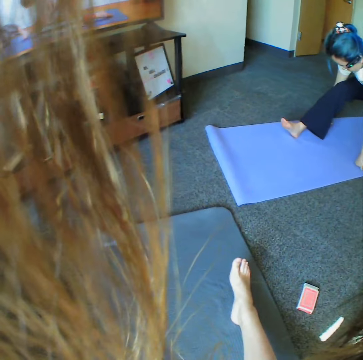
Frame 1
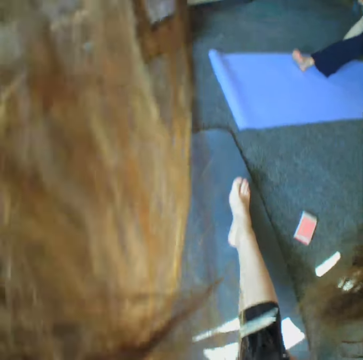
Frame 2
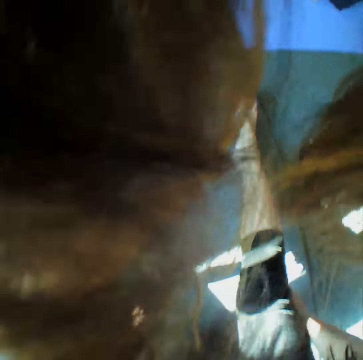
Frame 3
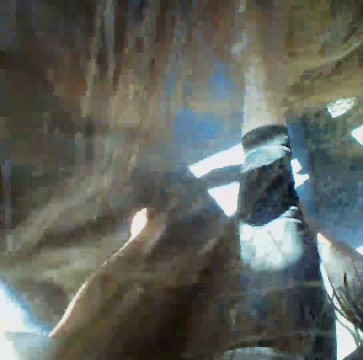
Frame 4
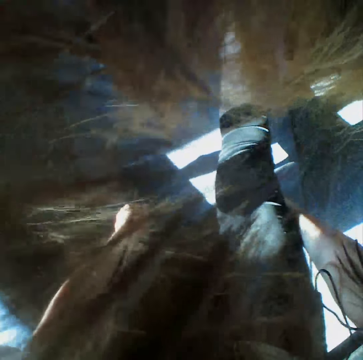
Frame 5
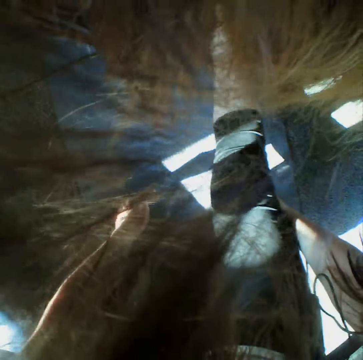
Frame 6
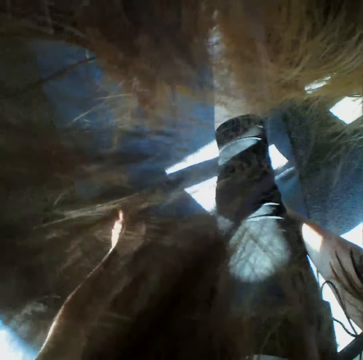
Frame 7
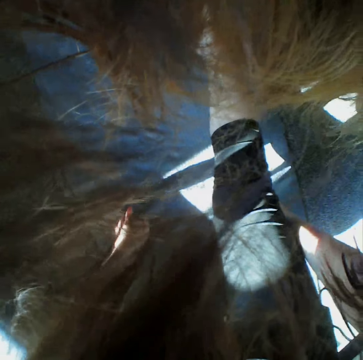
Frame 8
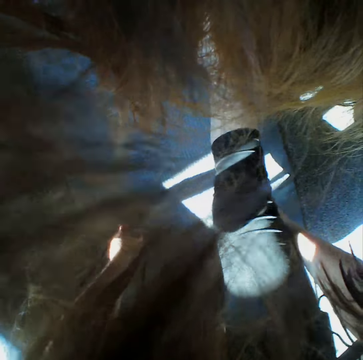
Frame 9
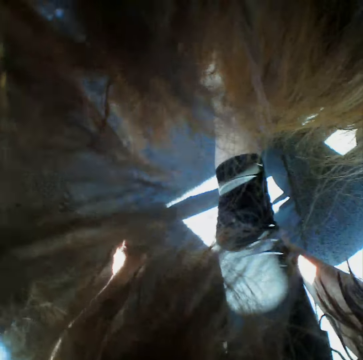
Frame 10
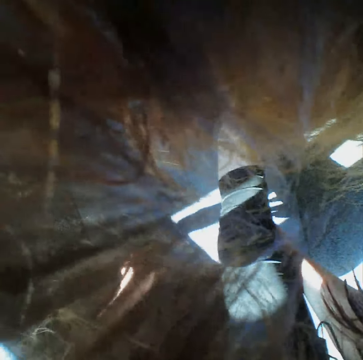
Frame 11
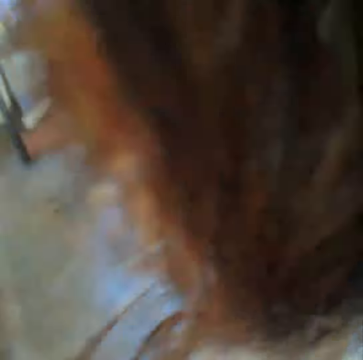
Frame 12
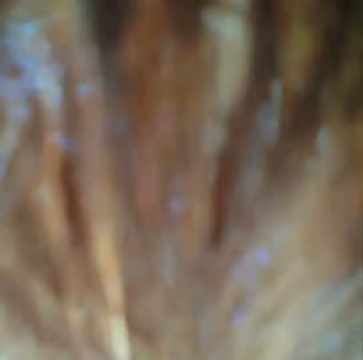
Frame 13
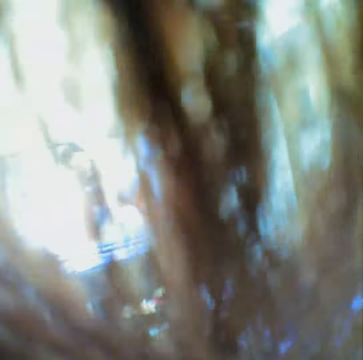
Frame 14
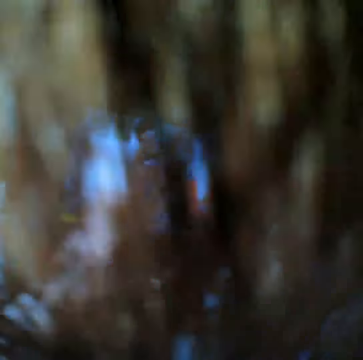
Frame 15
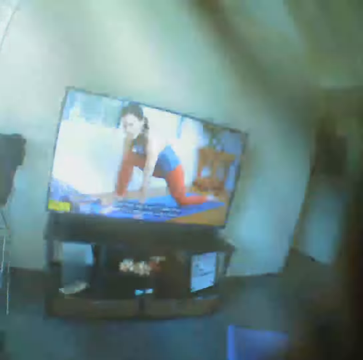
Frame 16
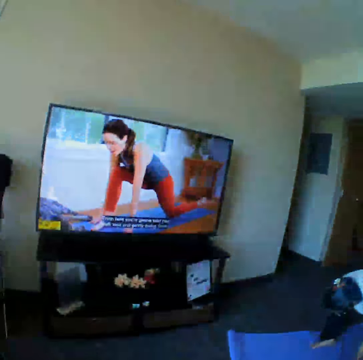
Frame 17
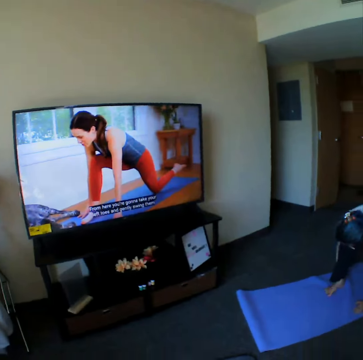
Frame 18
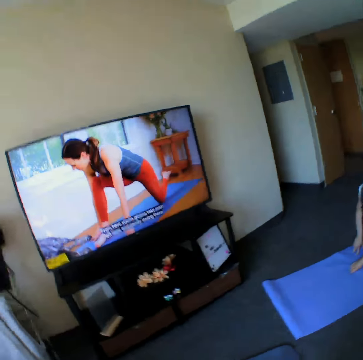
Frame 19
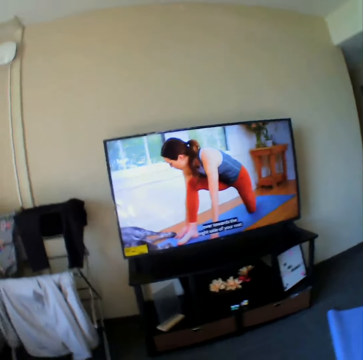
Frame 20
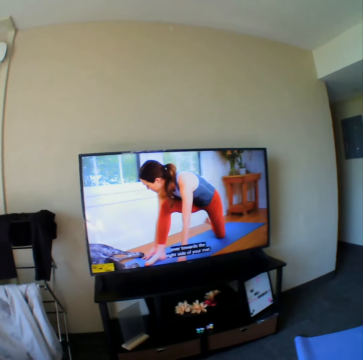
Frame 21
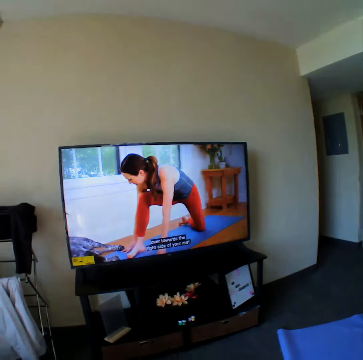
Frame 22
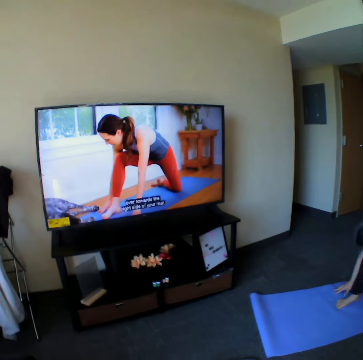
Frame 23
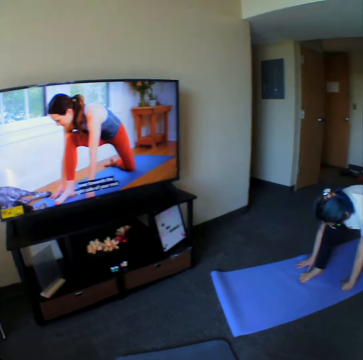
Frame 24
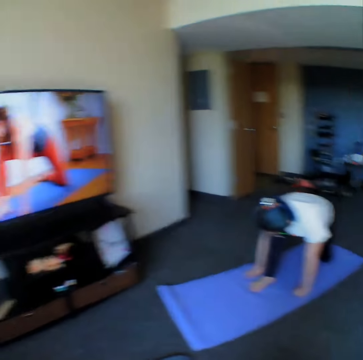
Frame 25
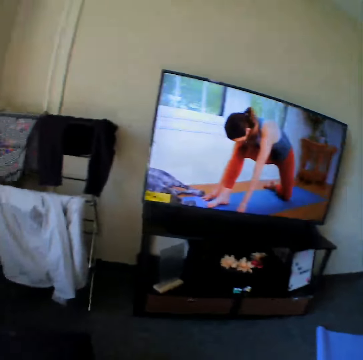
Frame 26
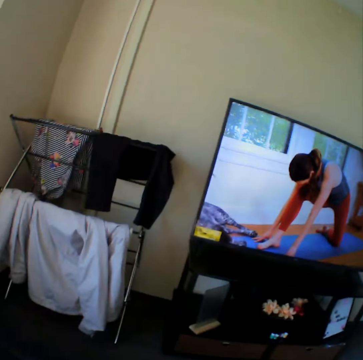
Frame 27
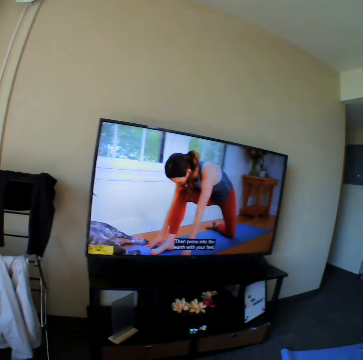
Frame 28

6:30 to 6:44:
The camera wearer works out on a yoga mat. They look at the television.

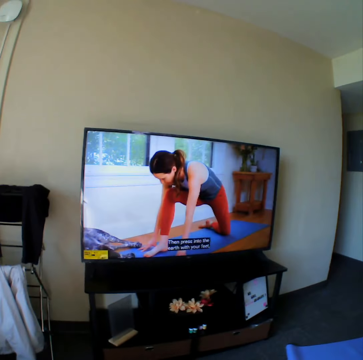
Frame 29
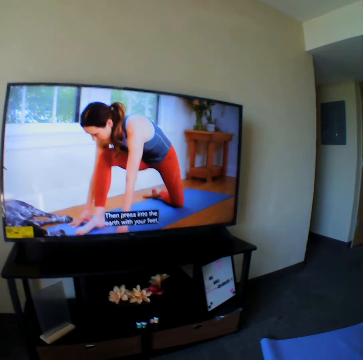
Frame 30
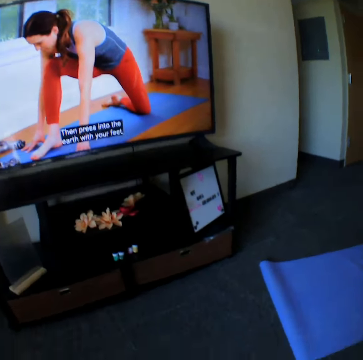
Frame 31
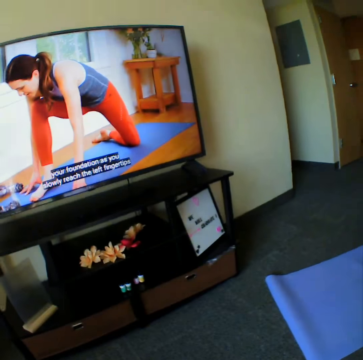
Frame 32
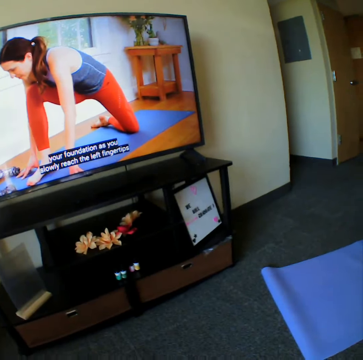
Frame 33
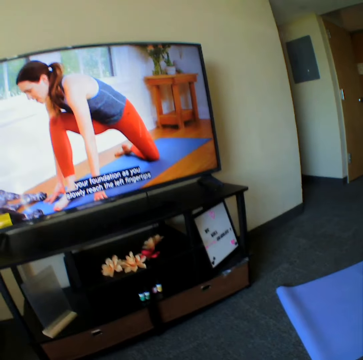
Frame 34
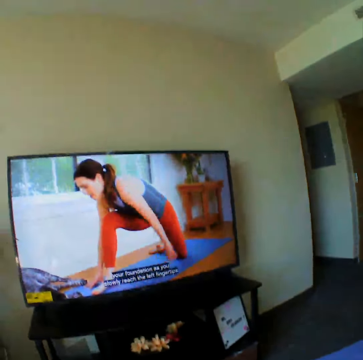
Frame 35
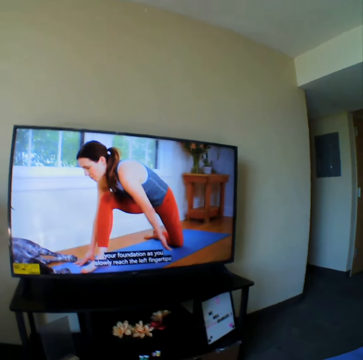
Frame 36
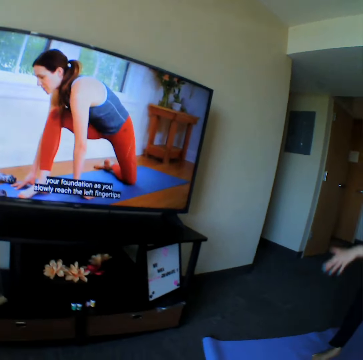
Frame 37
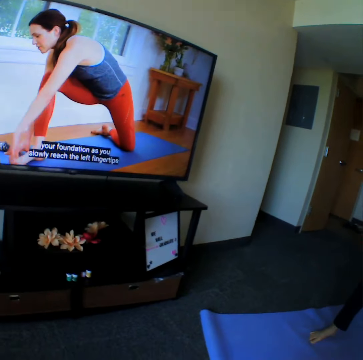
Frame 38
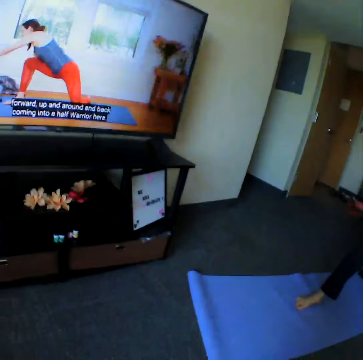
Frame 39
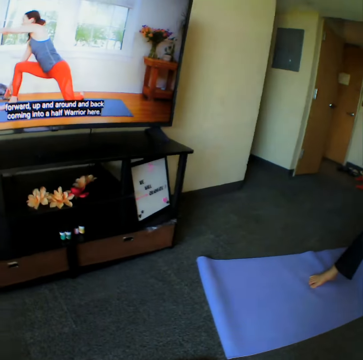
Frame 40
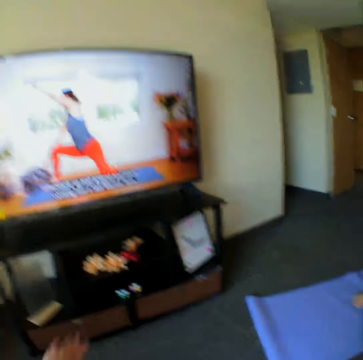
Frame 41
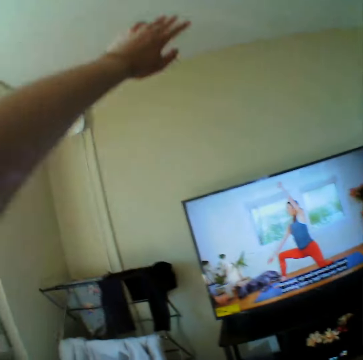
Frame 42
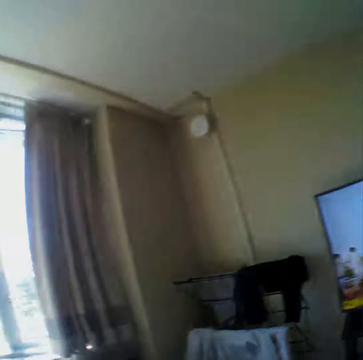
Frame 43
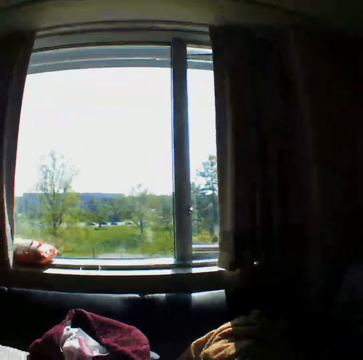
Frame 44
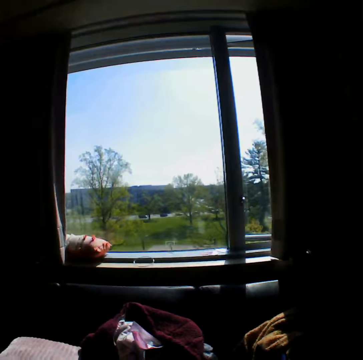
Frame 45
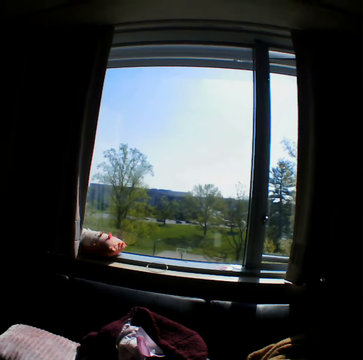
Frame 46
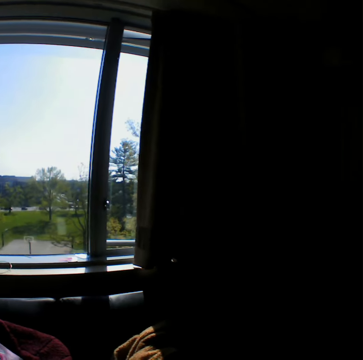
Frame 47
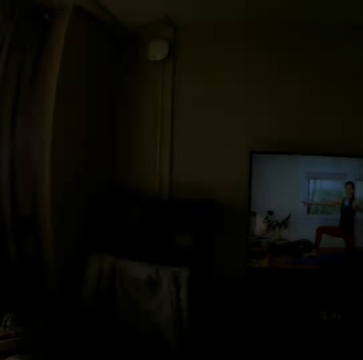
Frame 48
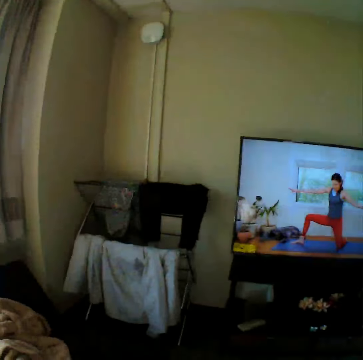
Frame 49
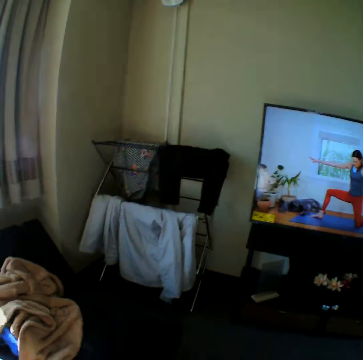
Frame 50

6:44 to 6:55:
The camera wearer stretches on a yoga mat. They raise the hands up.

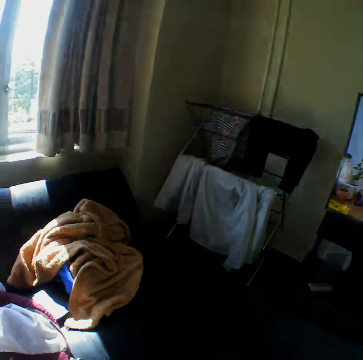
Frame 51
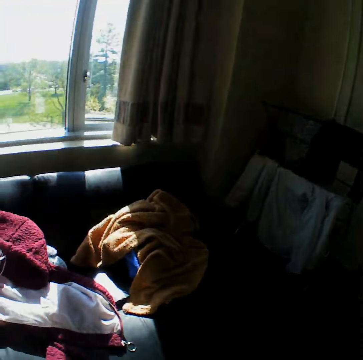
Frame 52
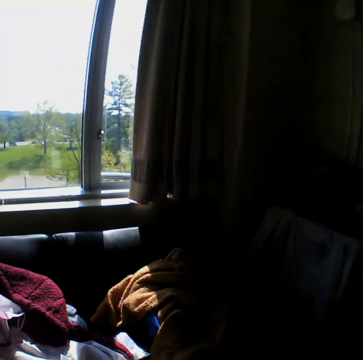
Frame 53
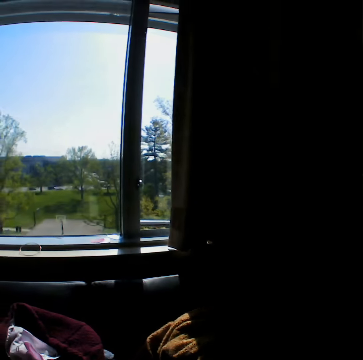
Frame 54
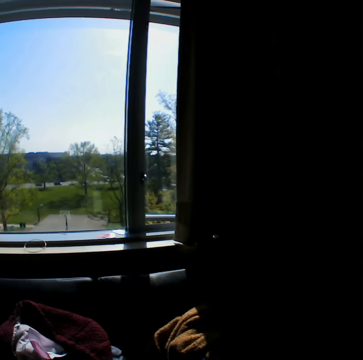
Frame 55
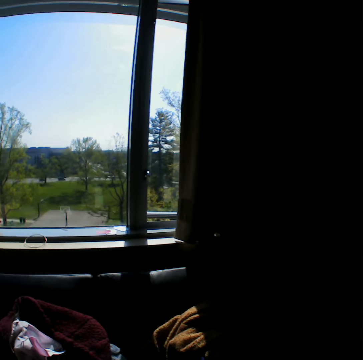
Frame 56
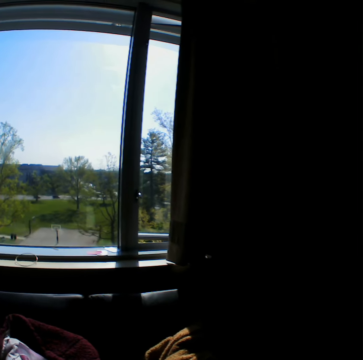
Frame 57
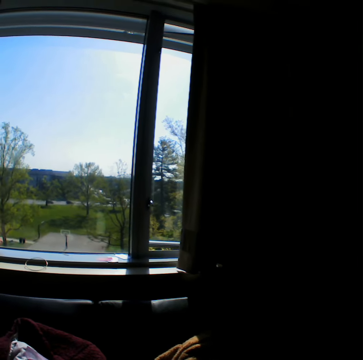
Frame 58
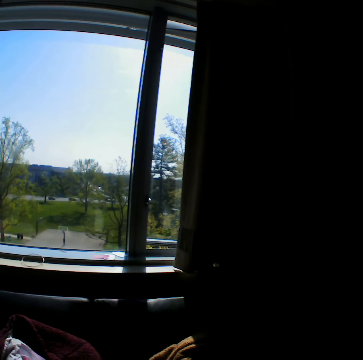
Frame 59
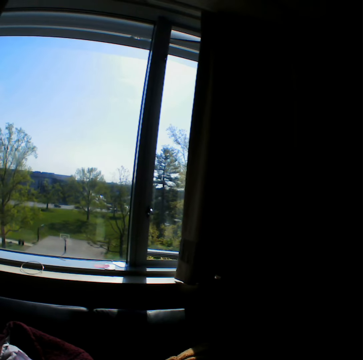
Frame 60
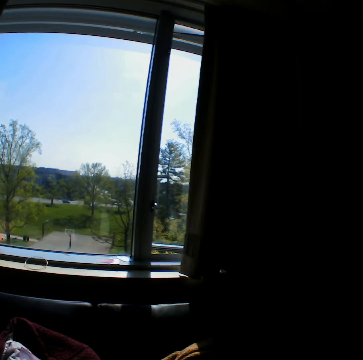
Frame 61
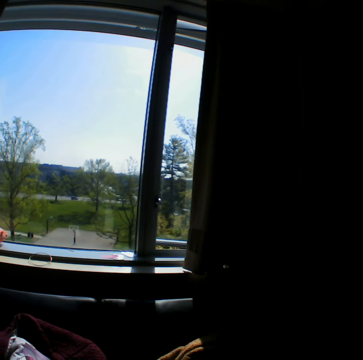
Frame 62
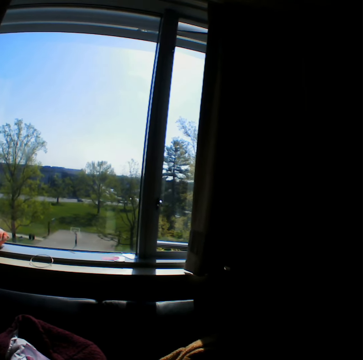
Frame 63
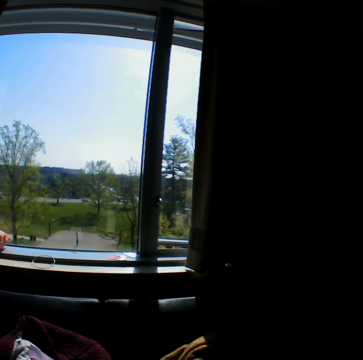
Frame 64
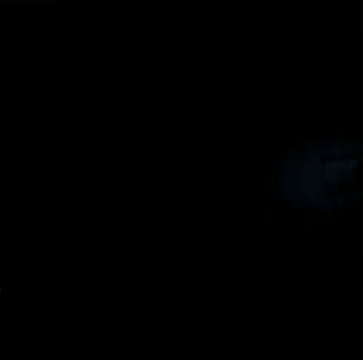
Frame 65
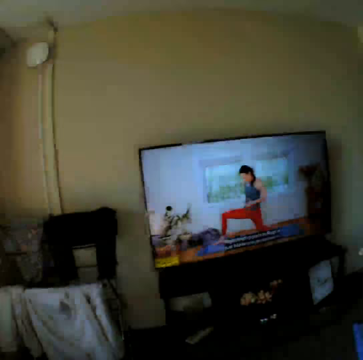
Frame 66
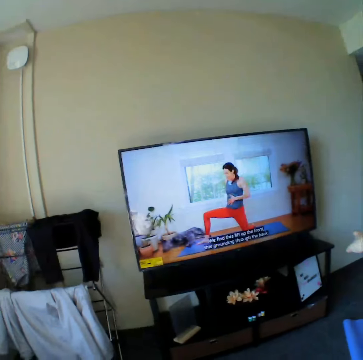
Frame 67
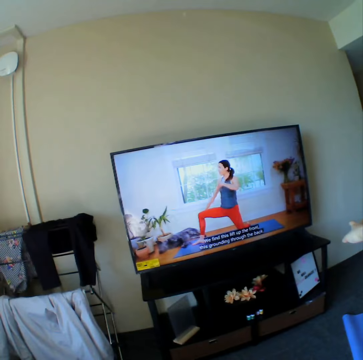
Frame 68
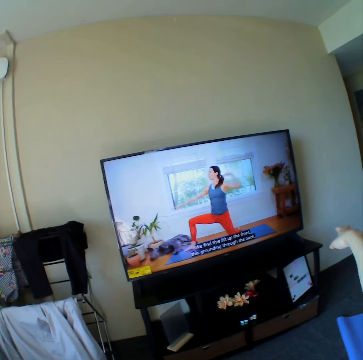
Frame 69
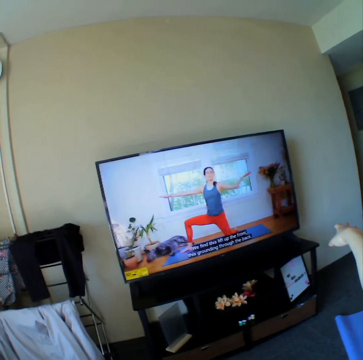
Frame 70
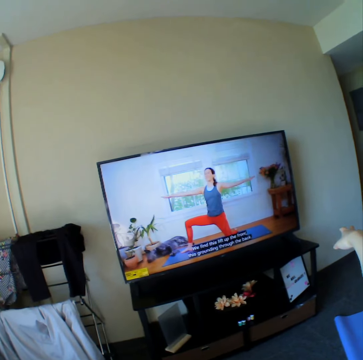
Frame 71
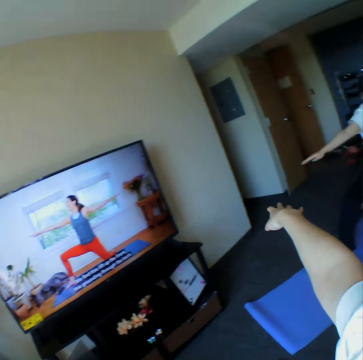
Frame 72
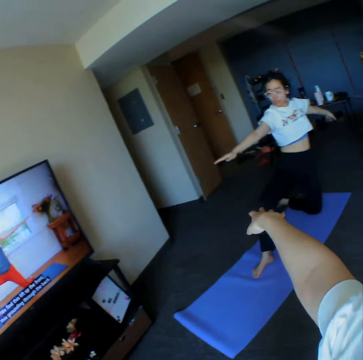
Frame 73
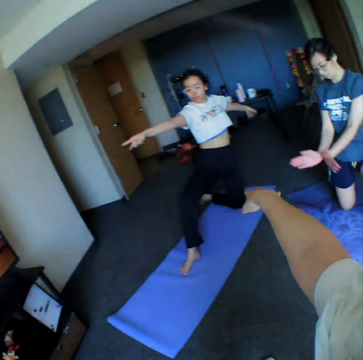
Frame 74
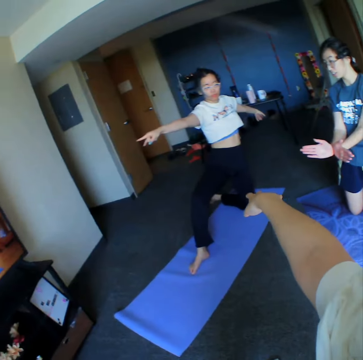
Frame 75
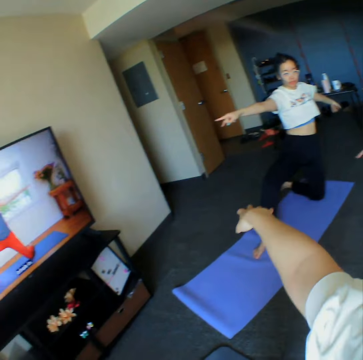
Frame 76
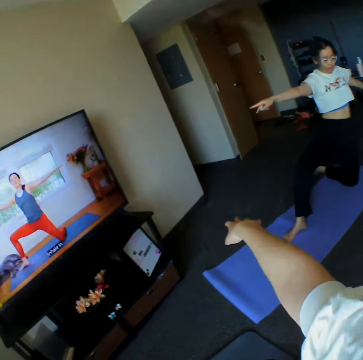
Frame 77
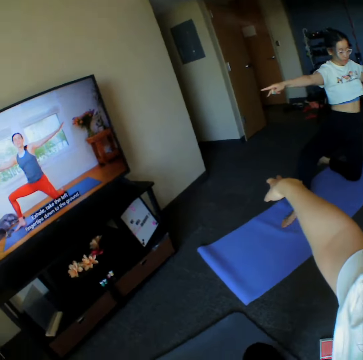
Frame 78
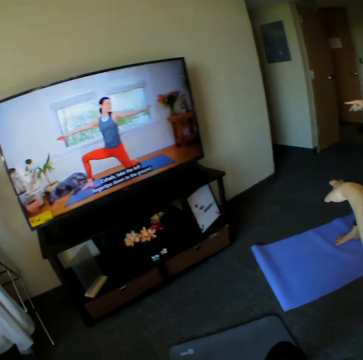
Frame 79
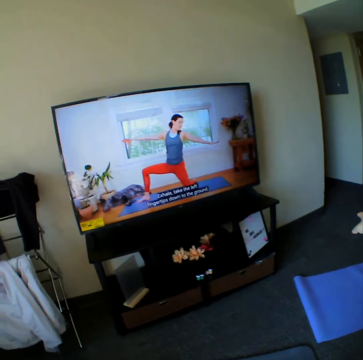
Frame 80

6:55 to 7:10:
The camera wearer lowers the hands down. They stretch the hands aside. They turn around the room.
